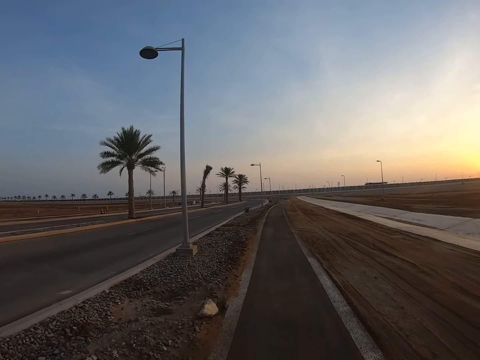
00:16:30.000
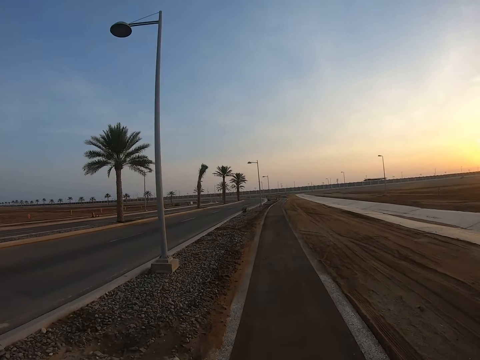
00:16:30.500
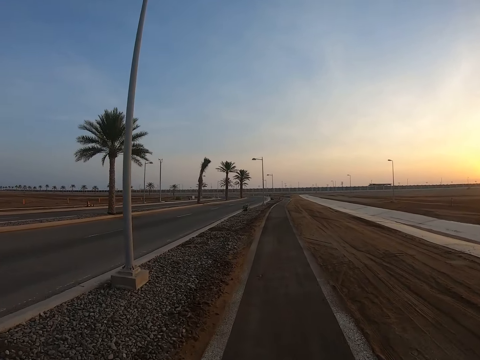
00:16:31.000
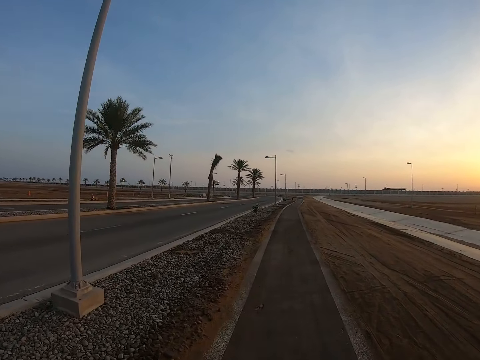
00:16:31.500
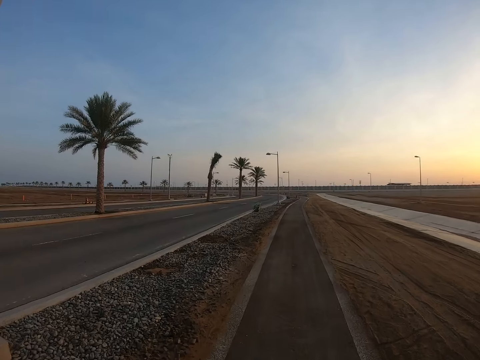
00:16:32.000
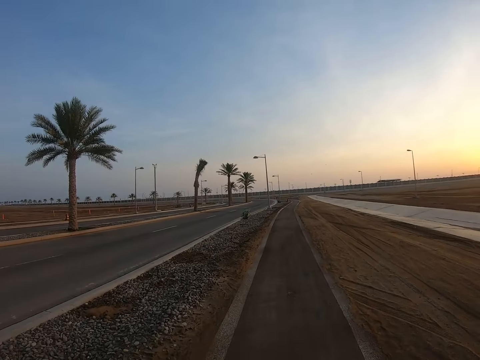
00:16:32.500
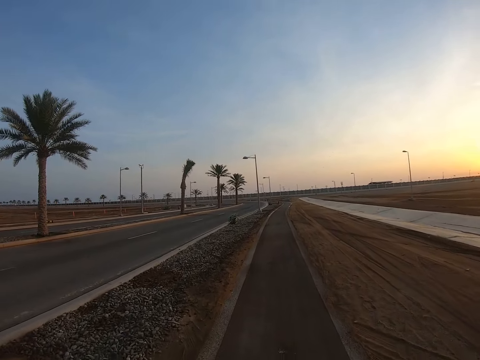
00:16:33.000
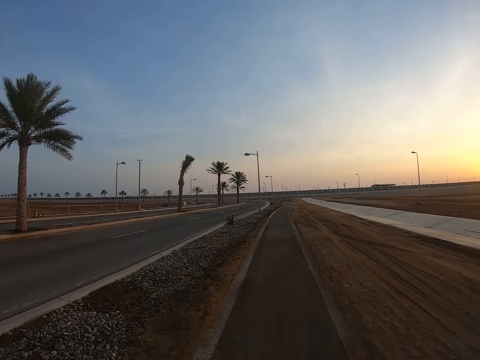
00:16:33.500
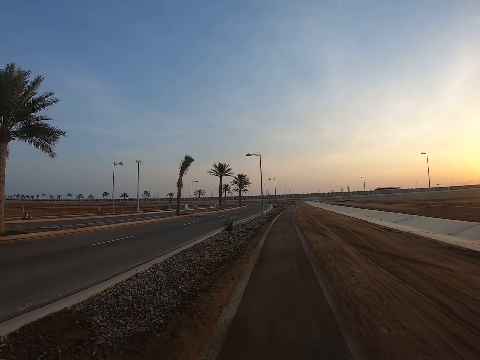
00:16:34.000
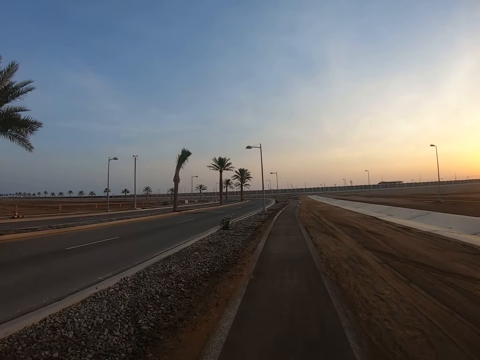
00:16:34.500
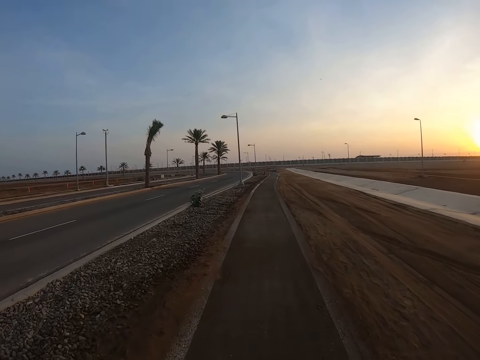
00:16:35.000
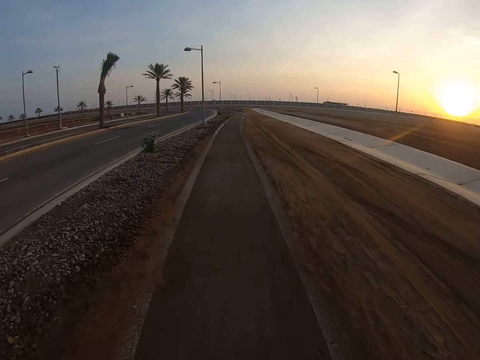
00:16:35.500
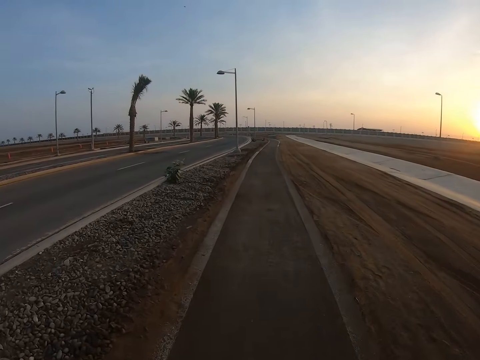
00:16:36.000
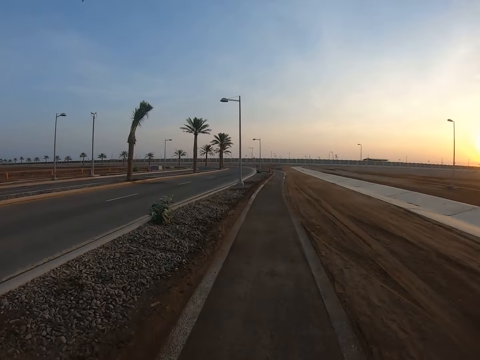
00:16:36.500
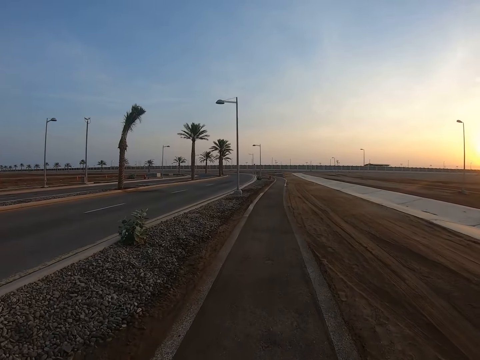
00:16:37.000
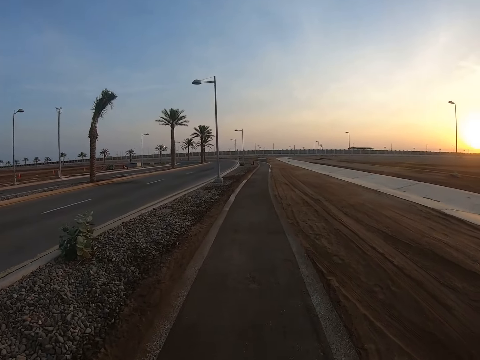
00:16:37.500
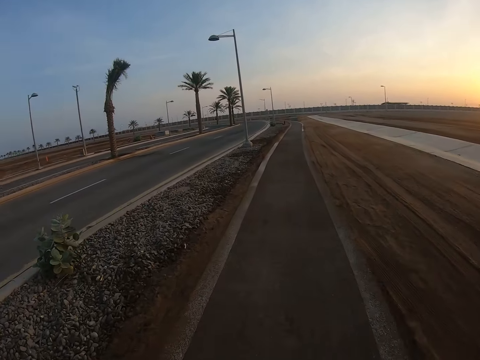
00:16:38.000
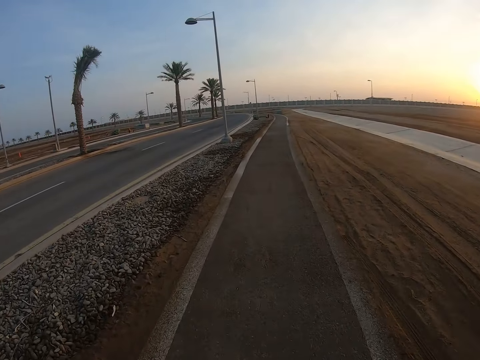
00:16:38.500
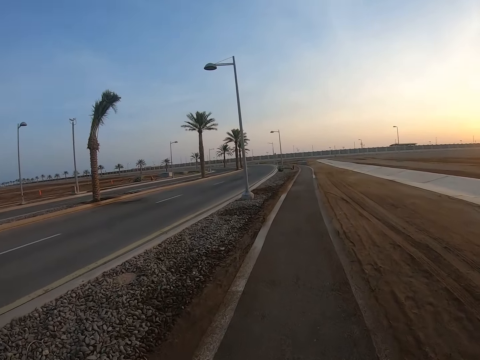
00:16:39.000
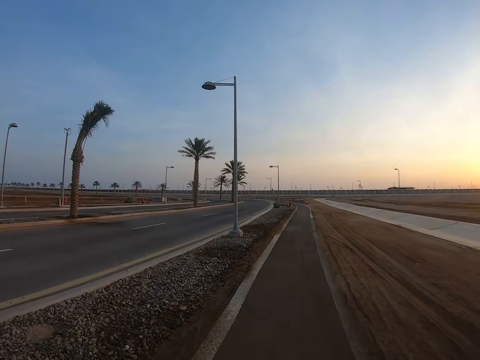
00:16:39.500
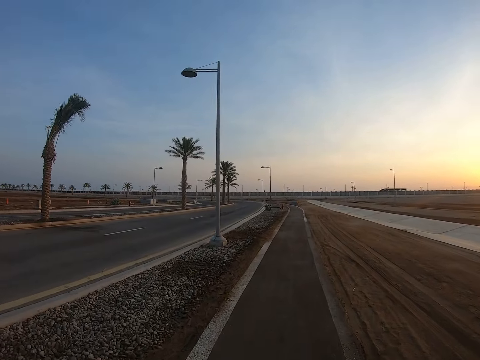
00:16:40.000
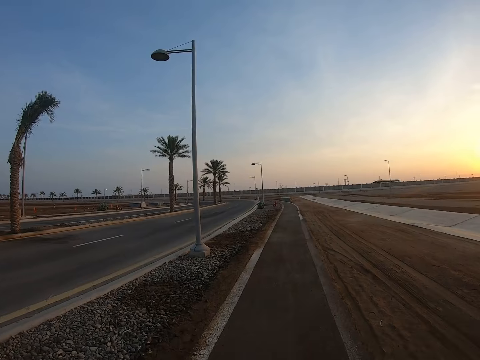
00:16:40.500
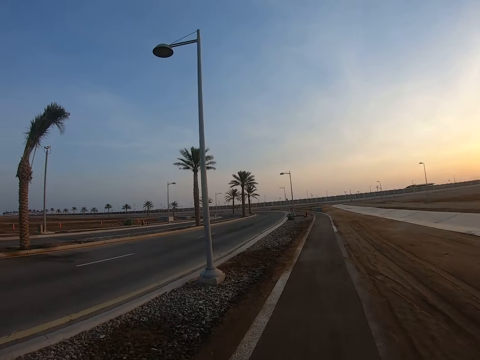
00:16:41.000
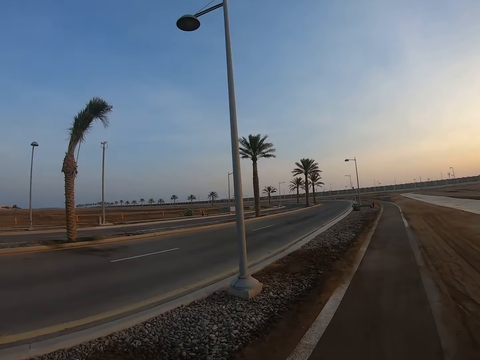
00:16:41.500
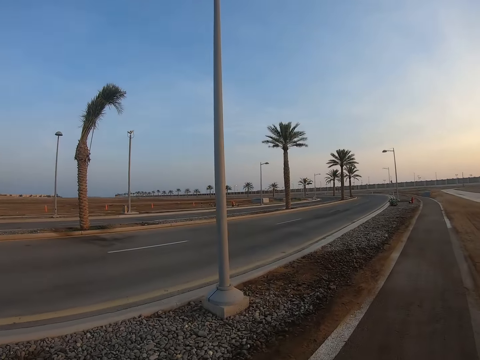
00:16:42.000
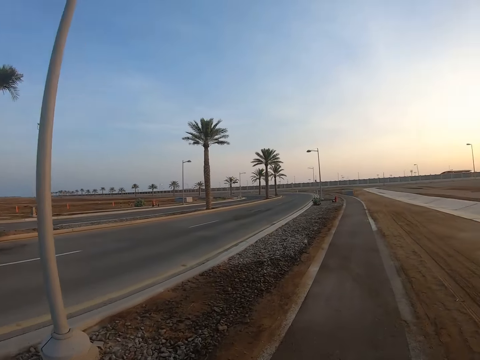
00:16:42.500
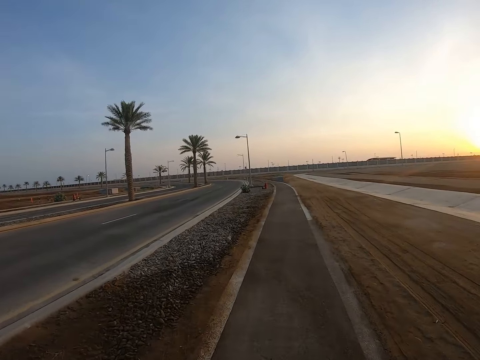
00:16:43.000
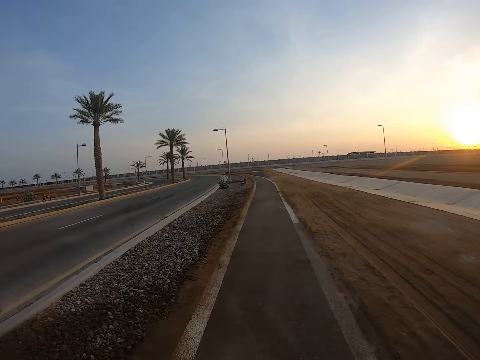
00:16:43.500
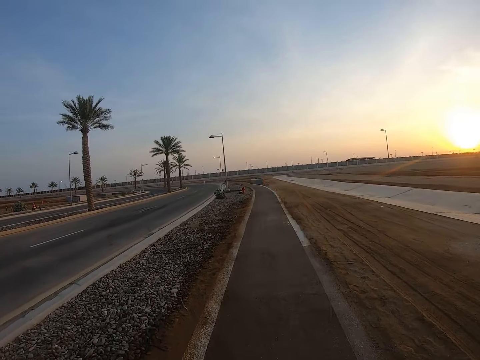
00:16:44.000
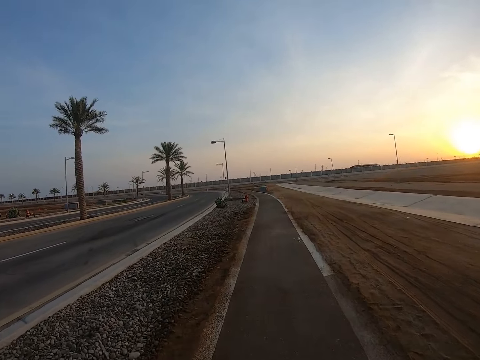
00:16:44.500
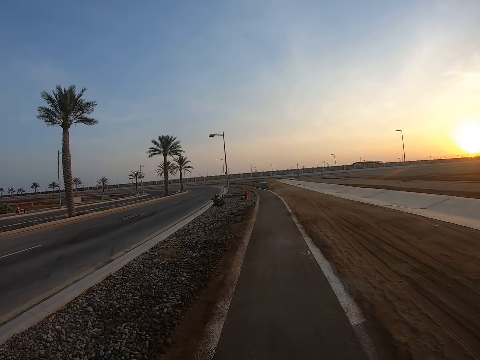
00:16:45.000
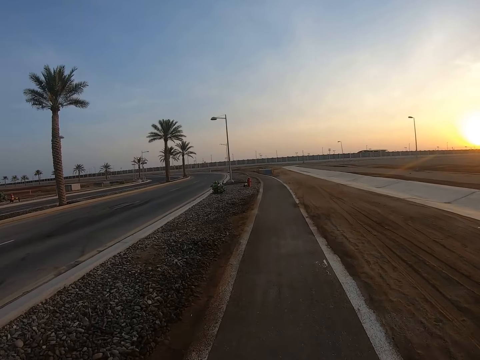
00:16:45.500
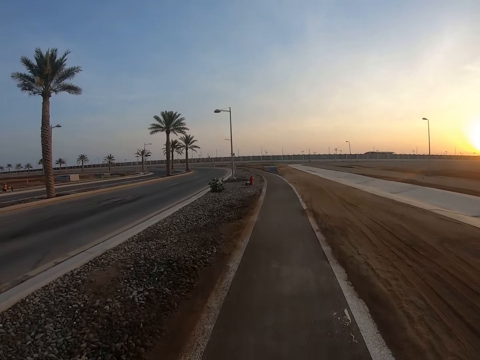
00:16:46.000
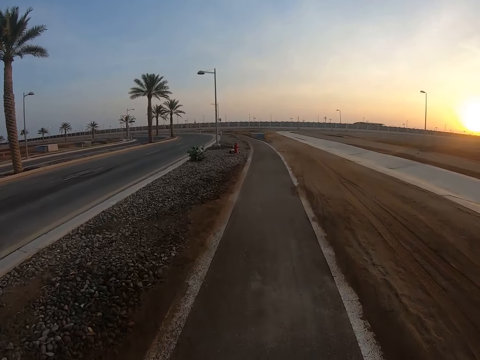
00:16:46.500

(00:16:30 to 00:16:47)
The camera wearer looks down. They walk on the pavement.

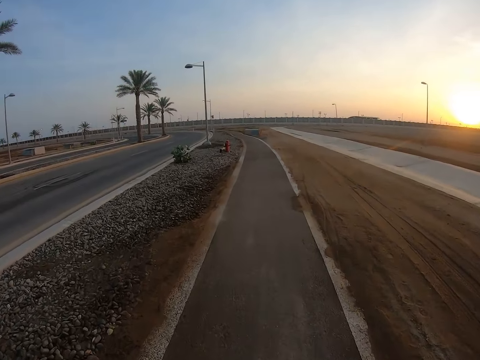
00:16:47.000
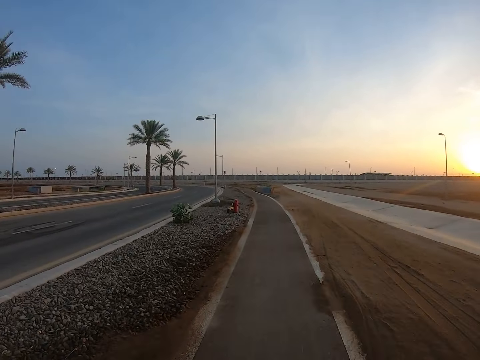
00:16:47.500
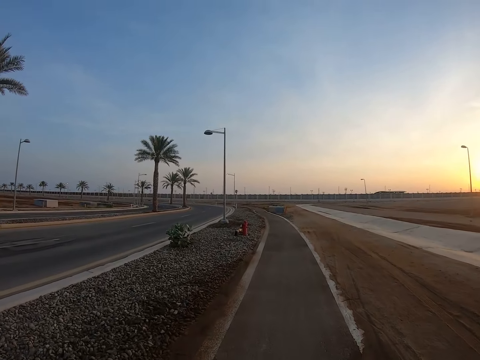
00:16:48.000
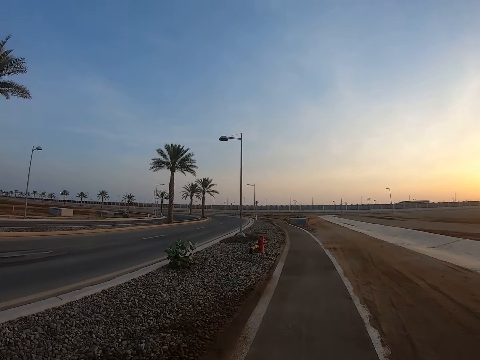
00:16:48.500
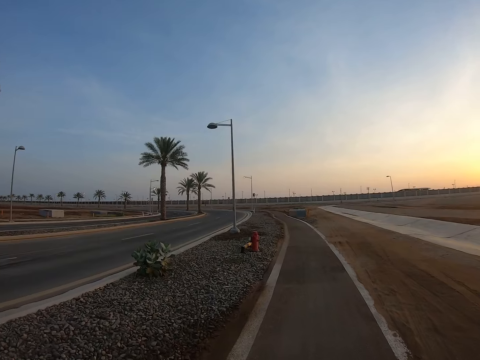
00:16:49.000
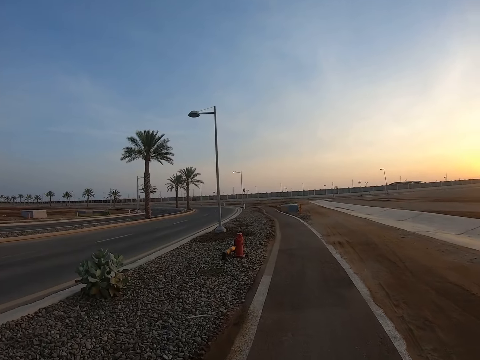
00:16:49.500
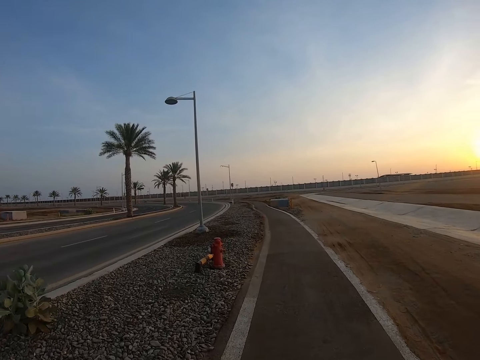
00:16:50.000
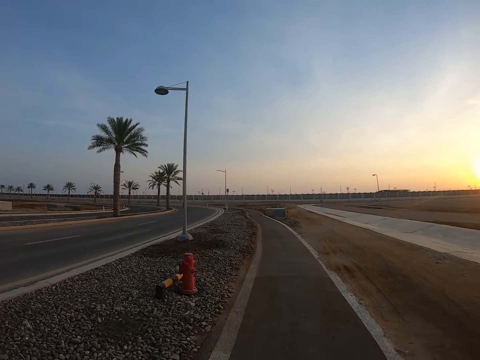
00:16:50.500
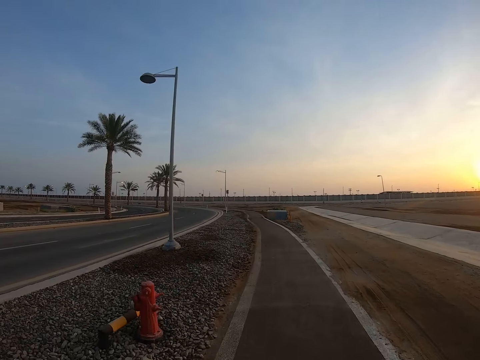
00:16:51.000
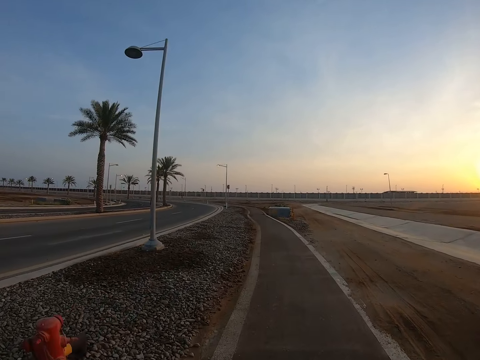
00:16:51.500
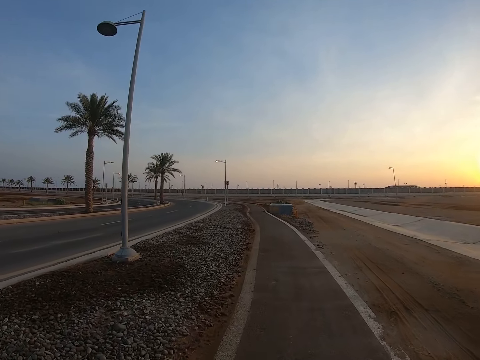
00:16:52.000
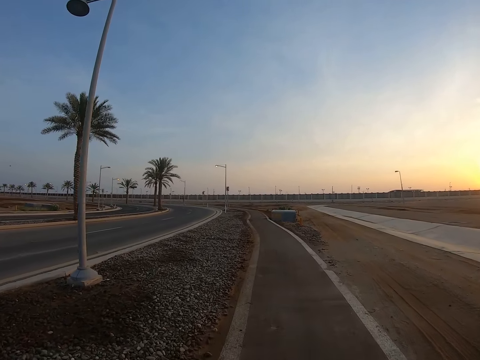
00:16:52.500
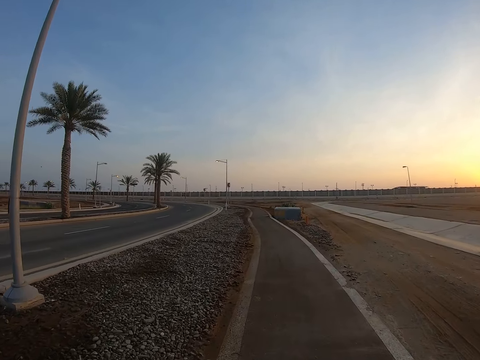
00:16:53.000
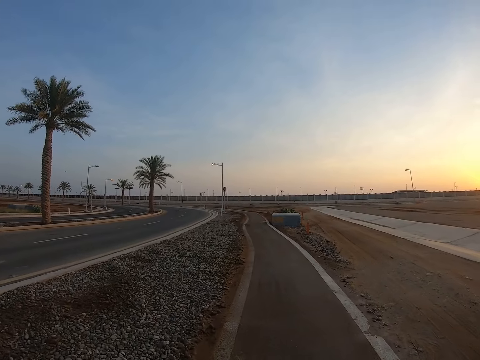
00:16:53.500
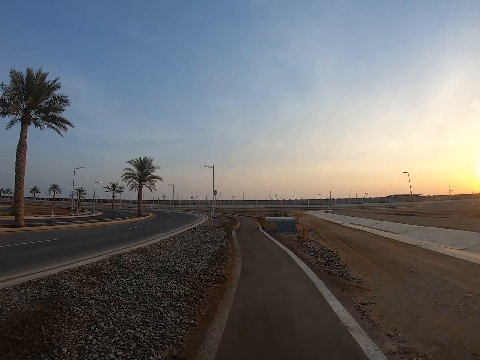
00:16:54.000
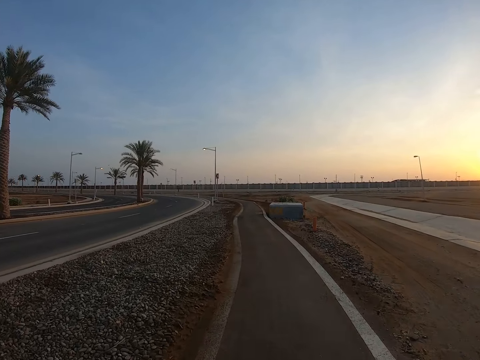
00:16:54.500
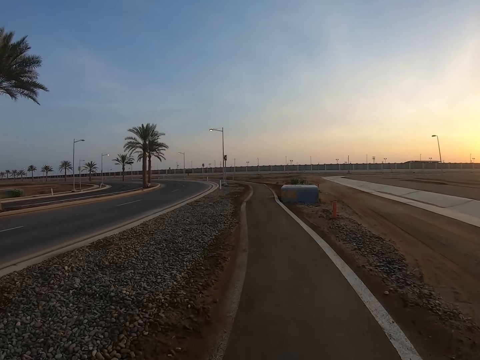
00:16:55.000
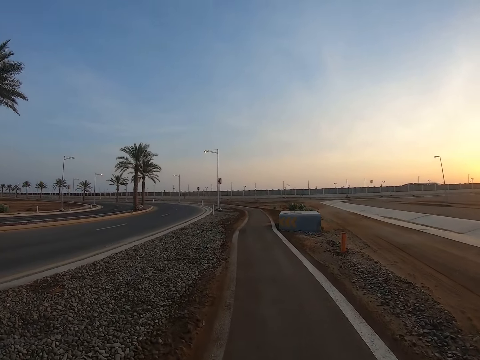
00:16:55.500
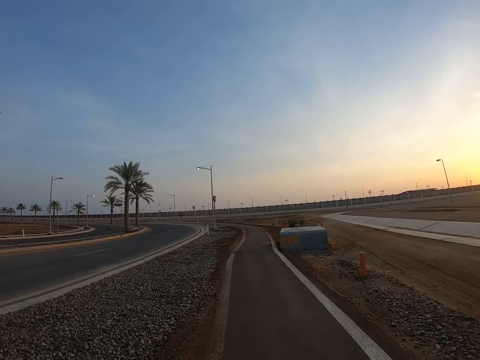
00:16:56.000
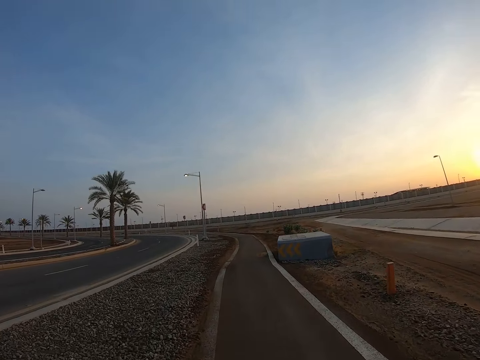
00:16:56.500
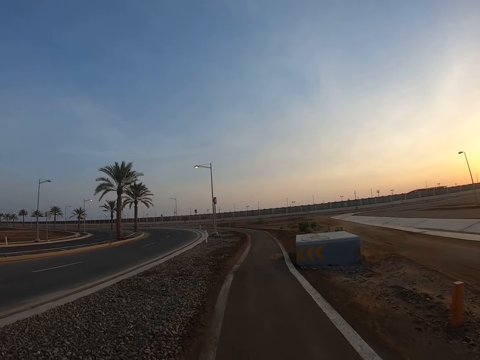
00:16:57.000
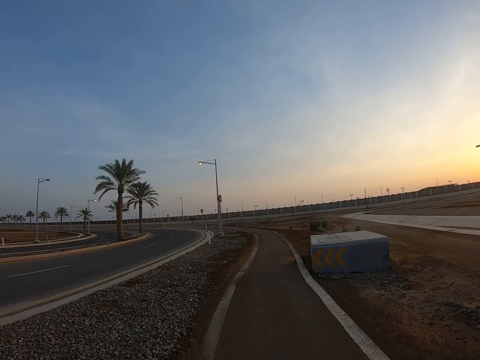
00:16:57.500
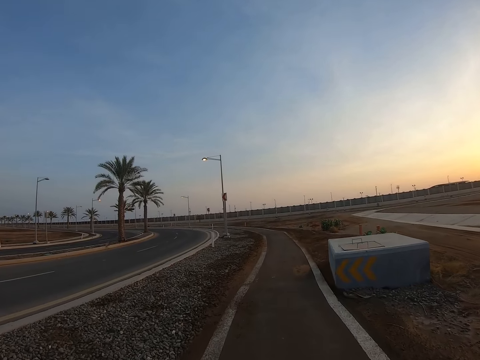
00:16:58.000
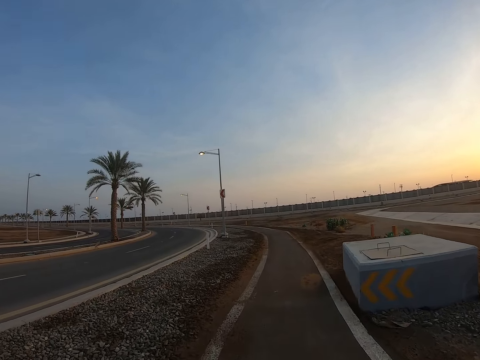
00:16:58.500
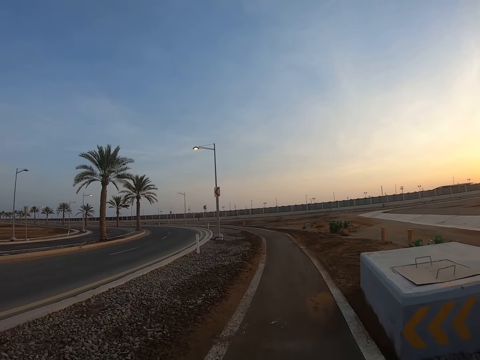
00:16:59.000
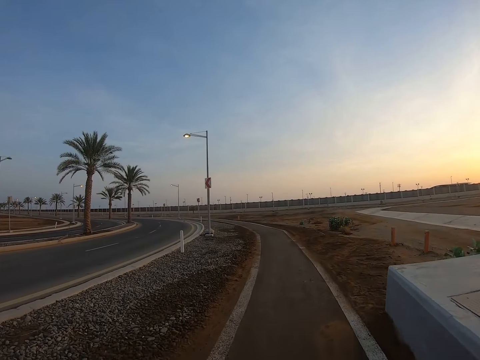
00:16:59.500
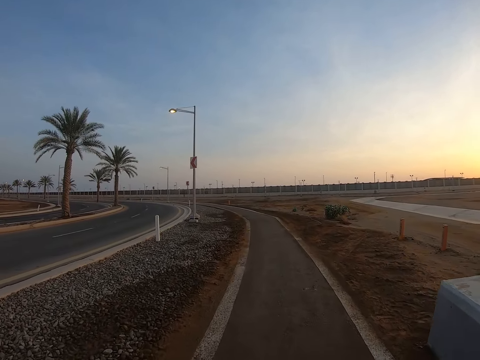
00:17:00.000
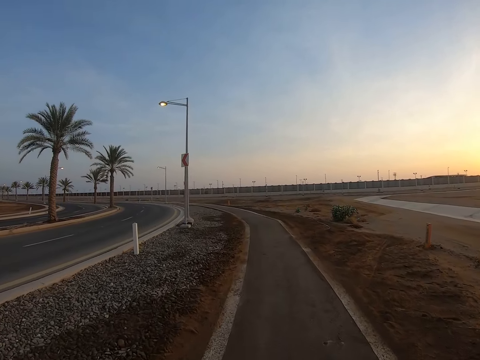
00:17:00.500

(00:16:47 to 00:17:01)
The camera wearer looks down. They walk on the pavement.
